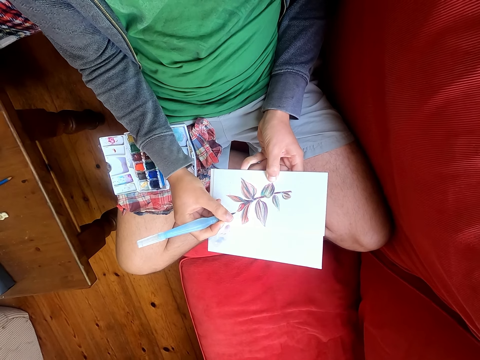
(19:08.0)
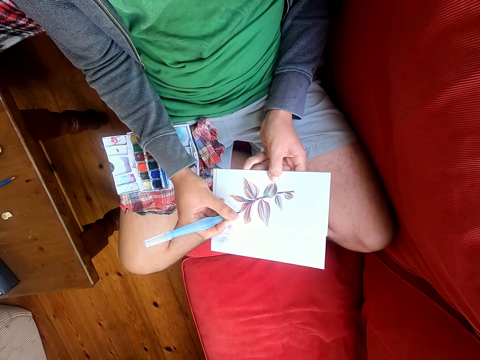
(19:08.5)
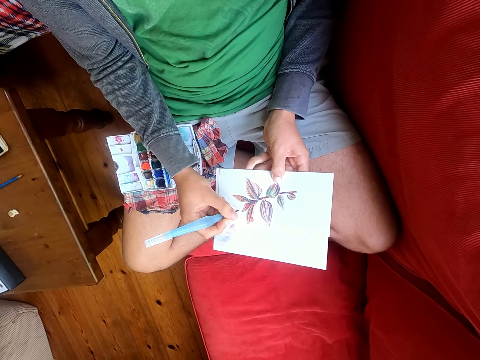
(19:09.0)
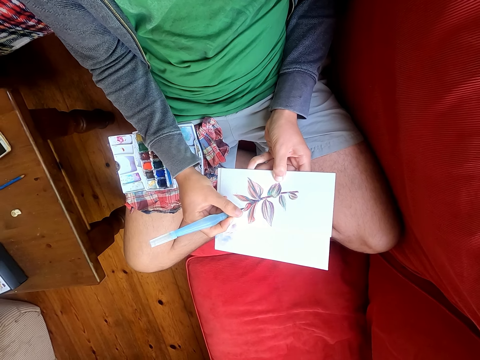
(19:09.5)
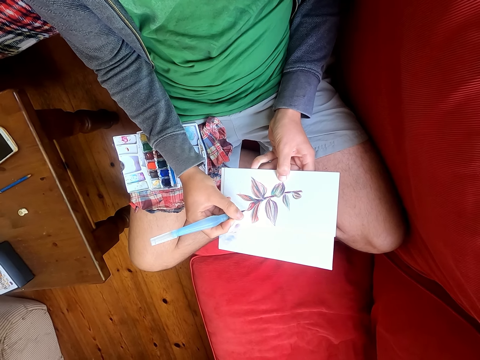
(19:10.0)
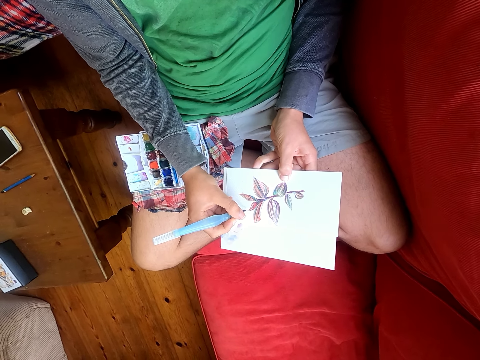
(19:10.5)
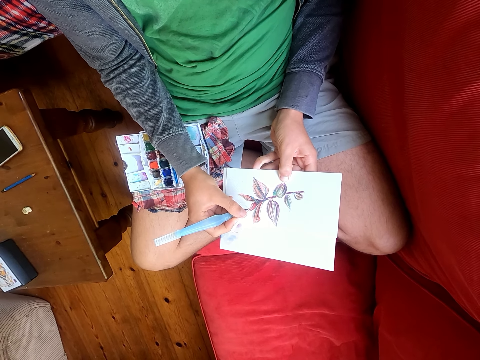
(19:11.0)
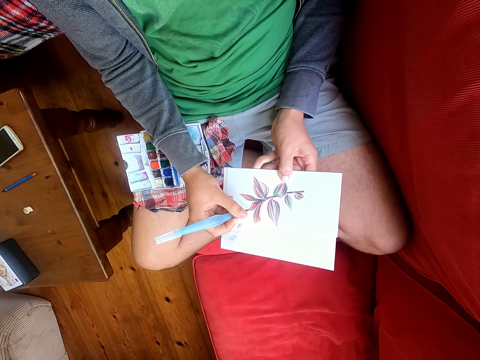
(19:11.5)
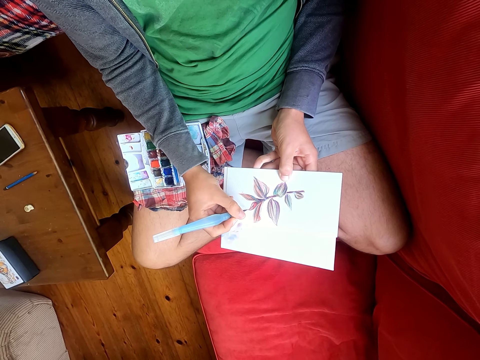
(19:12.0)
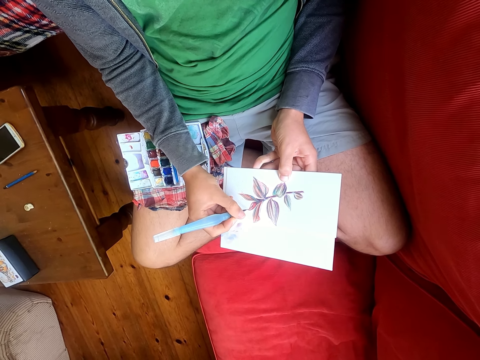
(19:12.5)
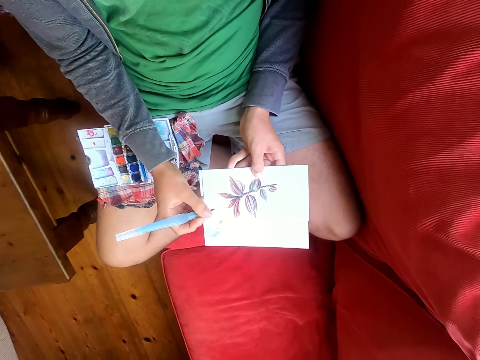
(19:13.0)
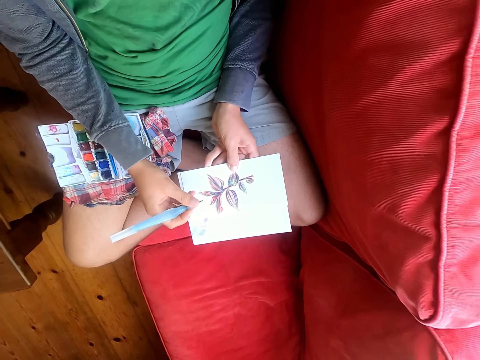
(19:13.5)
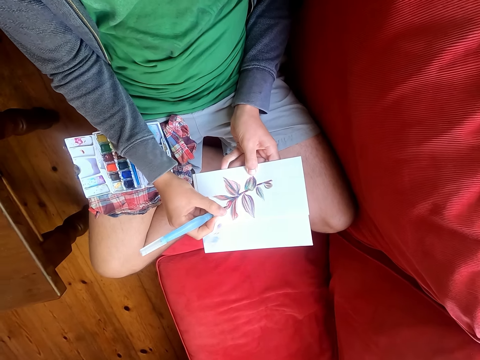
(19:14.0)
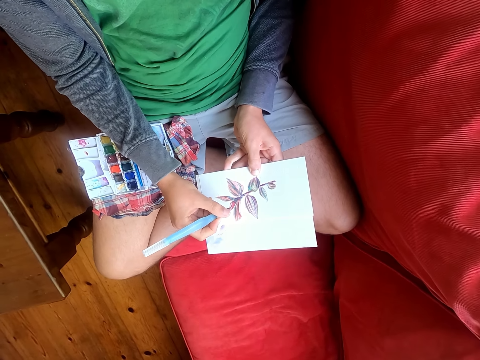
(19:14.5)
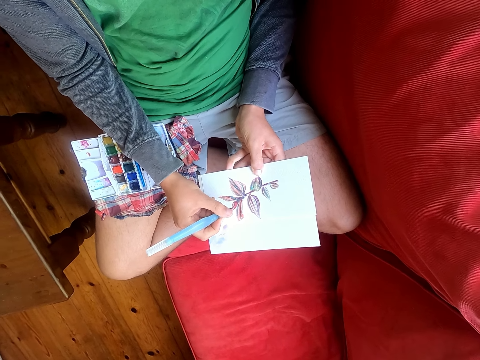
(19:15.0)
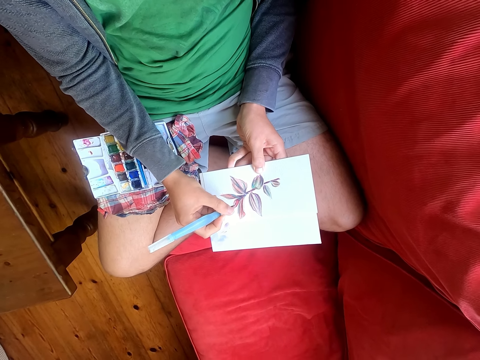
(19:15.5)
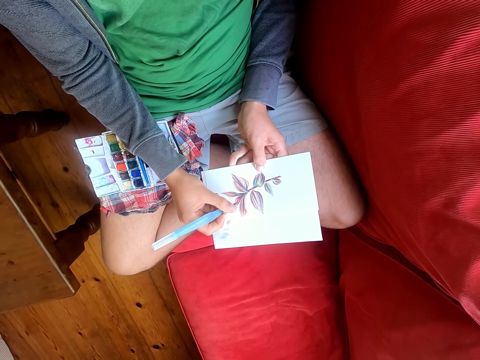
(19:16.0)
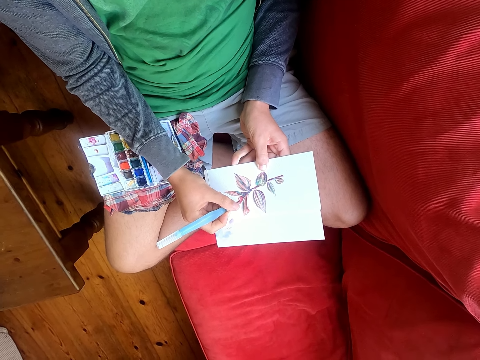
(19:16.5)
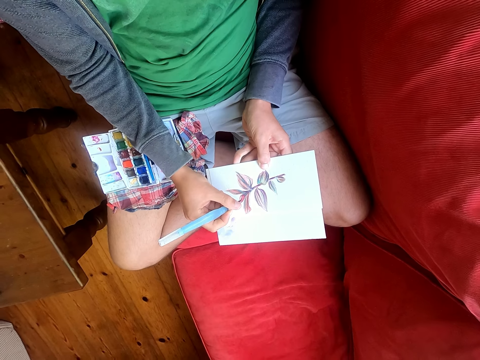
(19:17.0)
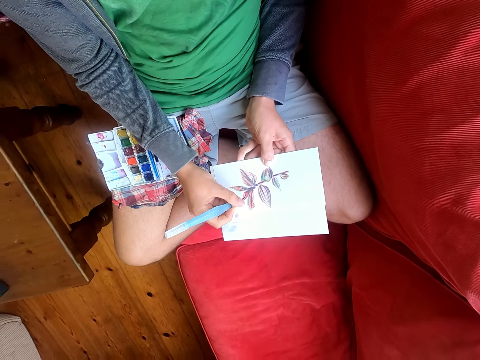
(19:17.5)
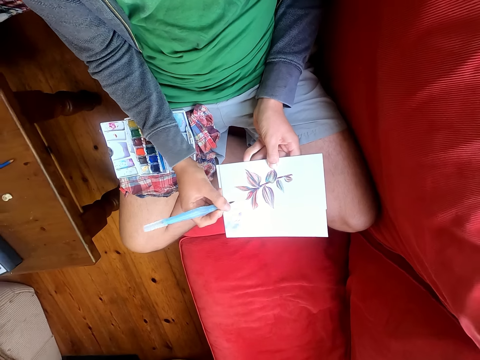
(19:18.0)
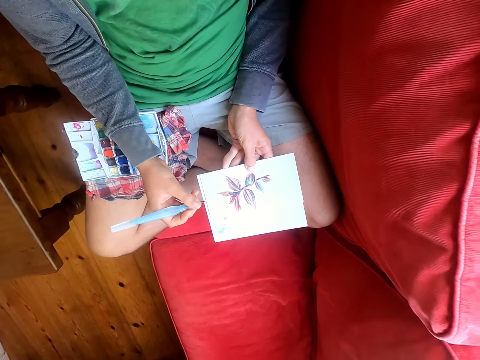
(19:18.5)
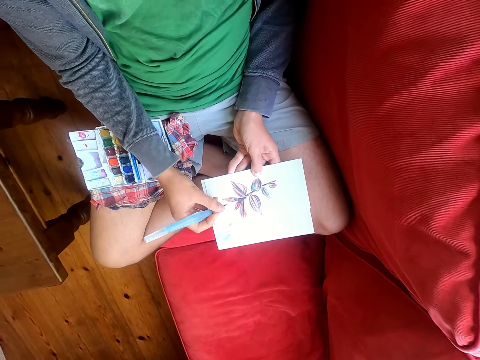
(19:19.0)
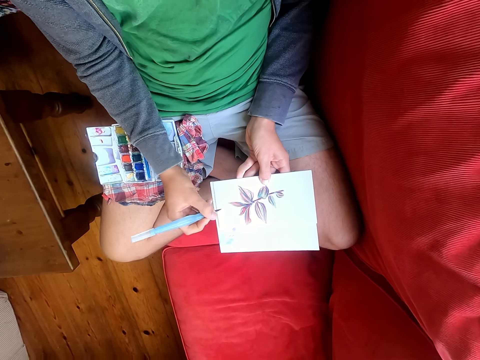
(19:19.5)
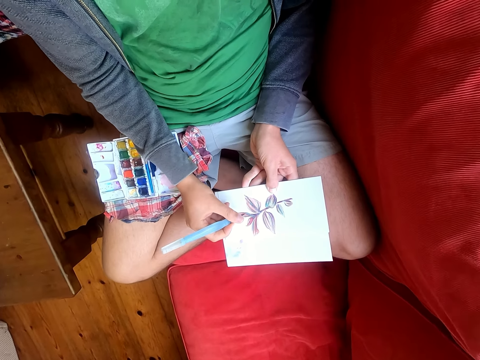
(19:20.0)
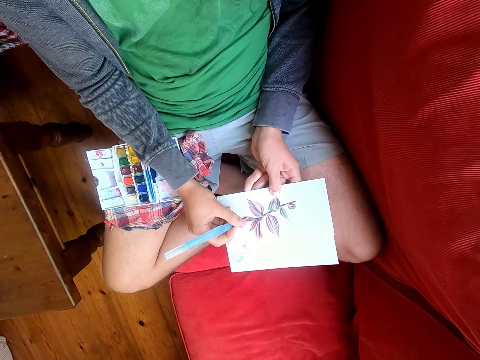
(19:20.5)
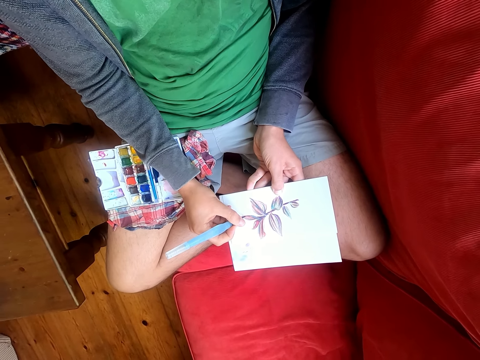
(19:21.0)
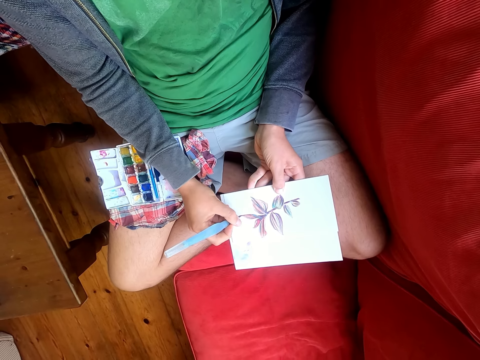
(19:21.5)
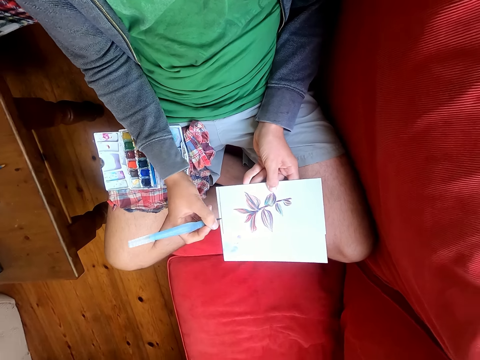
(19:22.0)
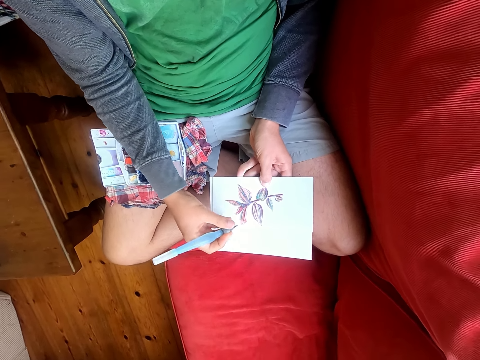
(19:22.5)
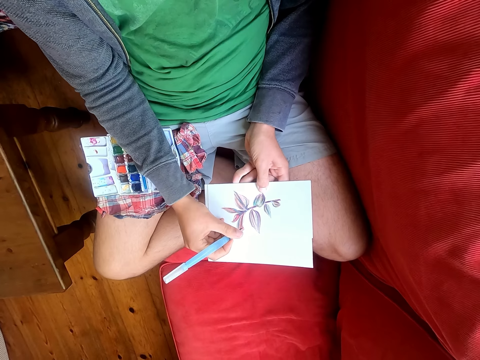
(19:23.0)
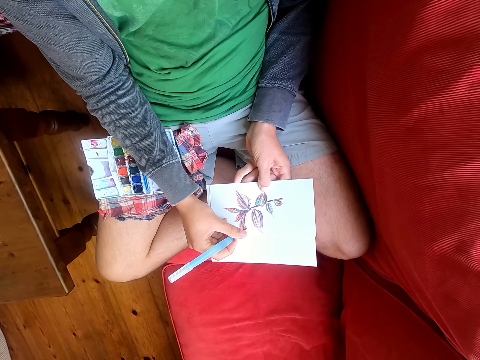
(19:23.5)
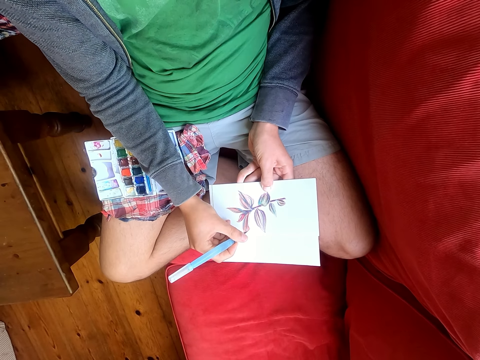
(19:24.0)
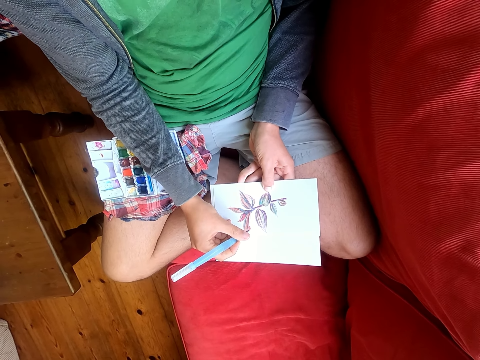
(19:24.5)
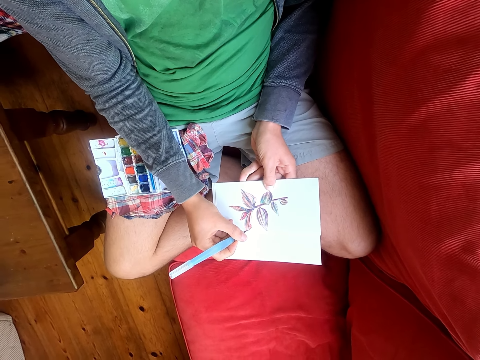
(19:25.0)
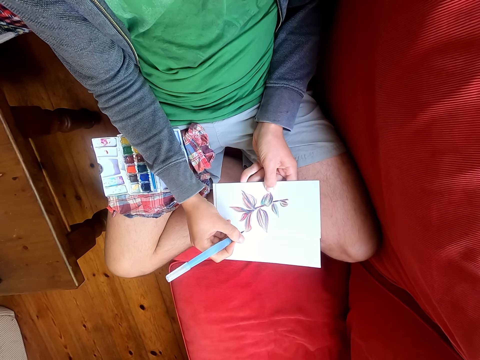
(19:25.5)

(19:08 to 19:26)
The camera wearer looks around. They paint a paper with a paint brush. They look around. They paint the paper with the paint brush.

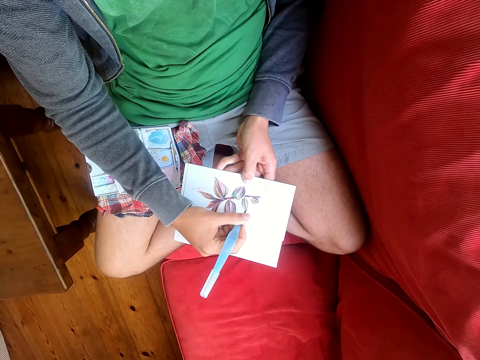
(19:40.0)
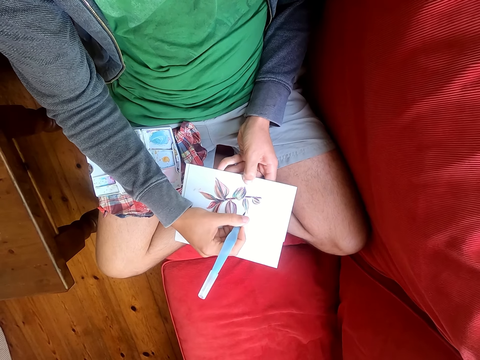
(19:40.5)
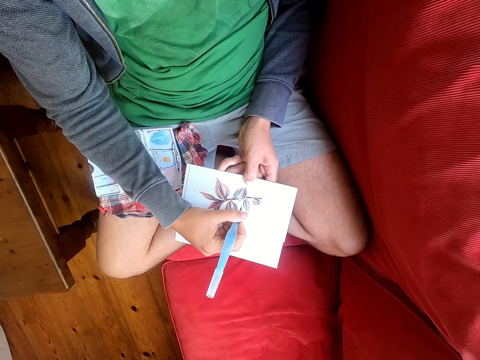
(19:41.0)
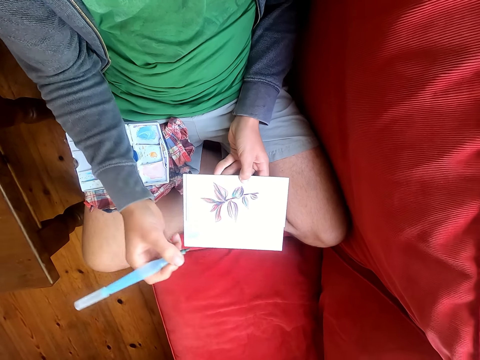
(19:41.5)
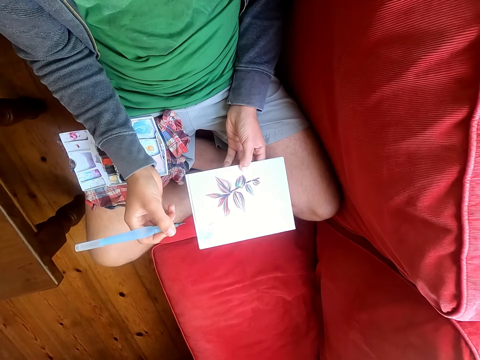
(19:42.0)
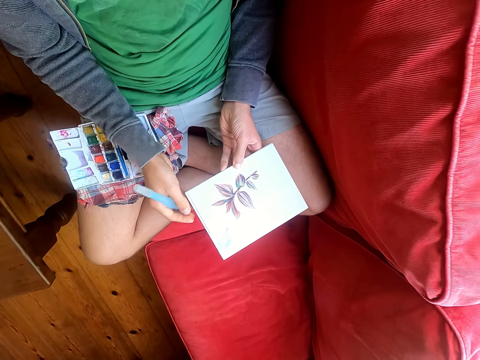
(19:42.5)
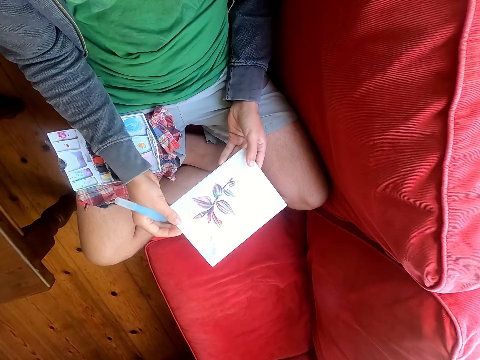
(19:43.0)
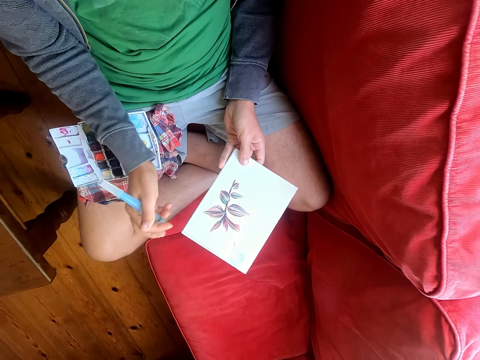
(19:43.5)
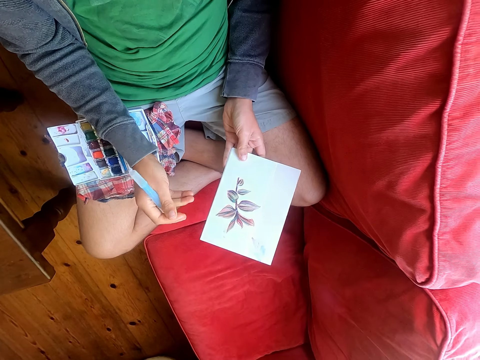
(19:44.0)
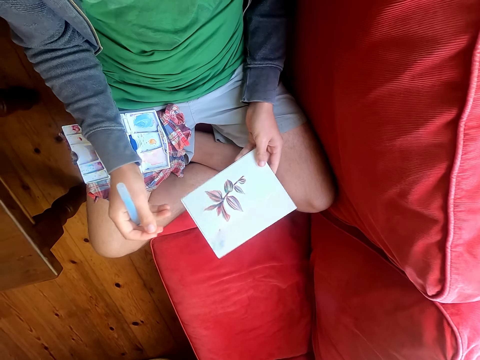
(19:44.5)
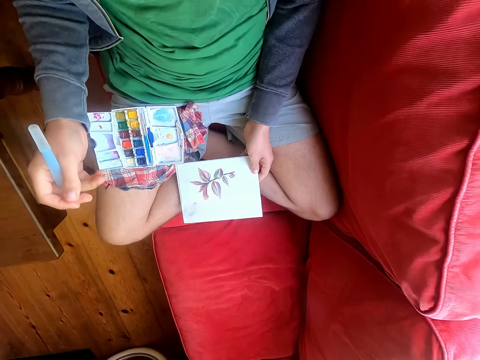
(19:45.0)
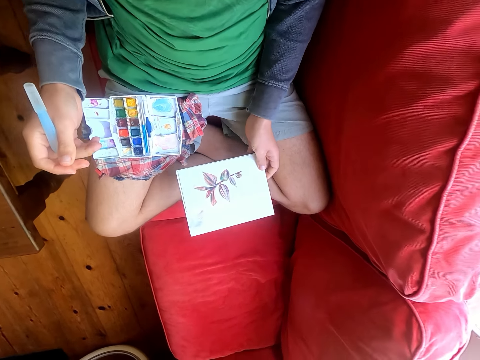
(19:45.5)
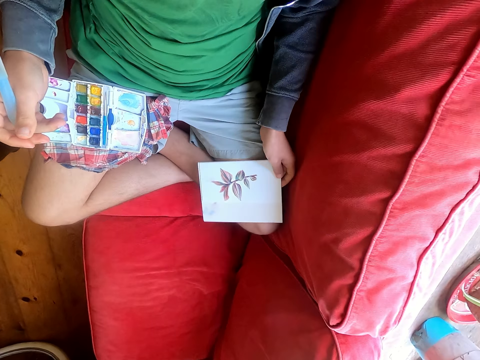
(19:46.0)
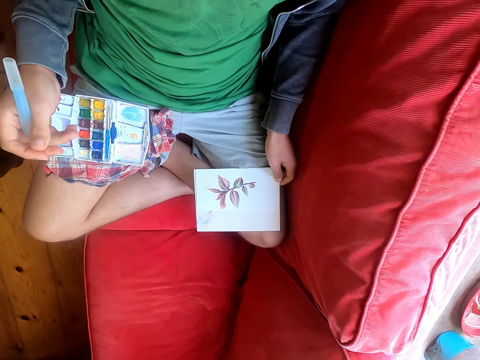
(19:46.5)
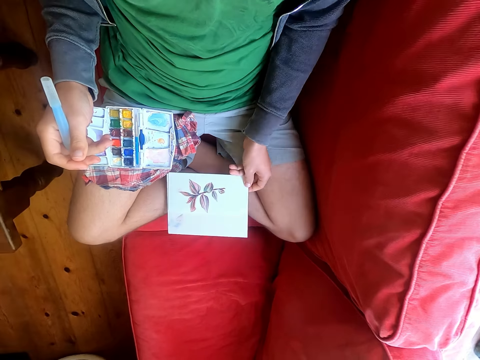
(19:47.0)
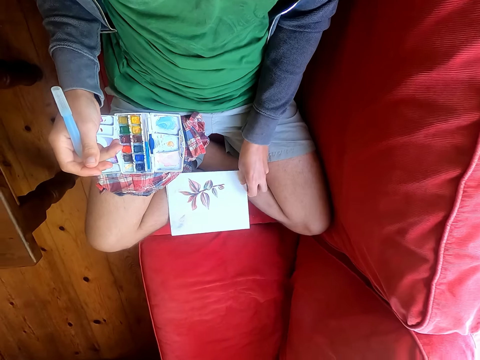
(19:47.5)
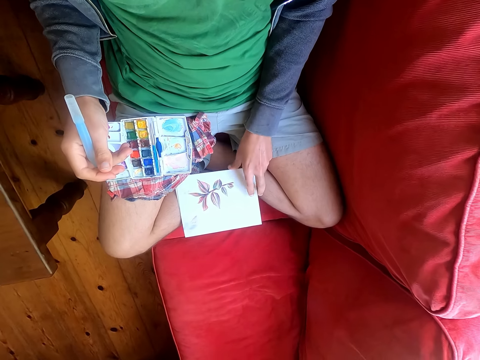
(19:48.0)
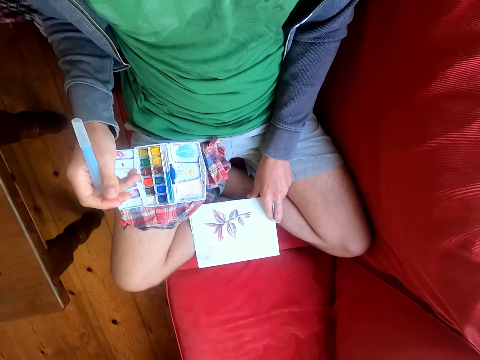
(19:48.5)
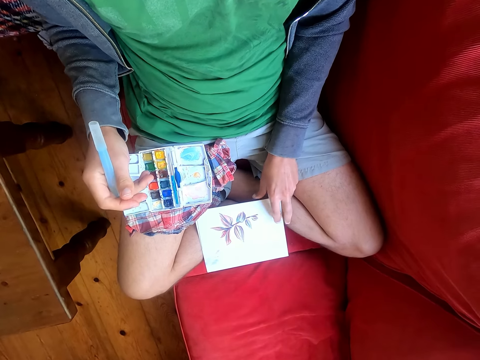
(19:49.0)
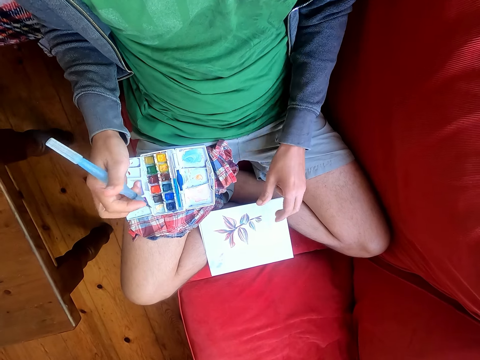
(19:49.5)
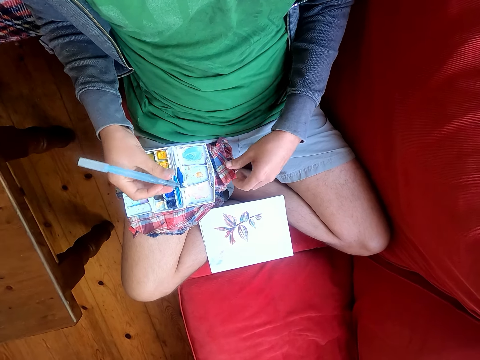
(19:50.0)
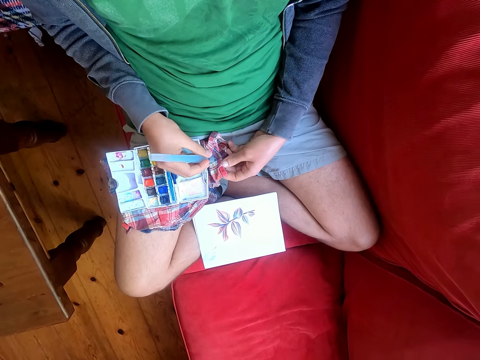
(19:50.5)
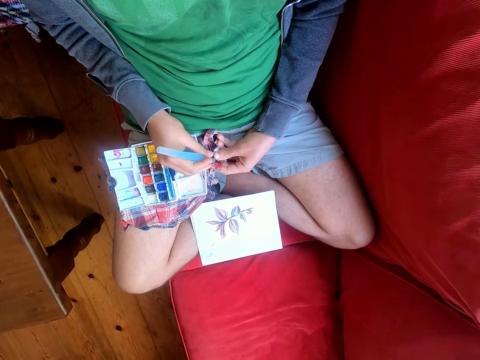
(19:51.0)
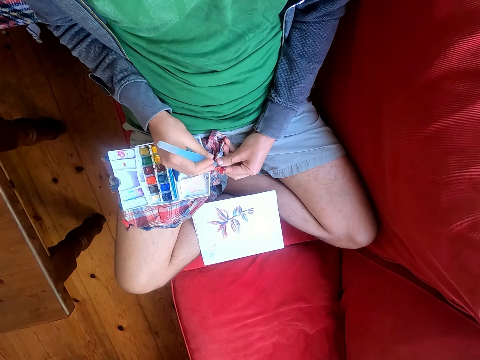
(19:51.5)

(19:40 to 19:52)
The camera wearer looks around. He places the piece of paper on his legs. He wipes the brush pen with a piece of cloth.
